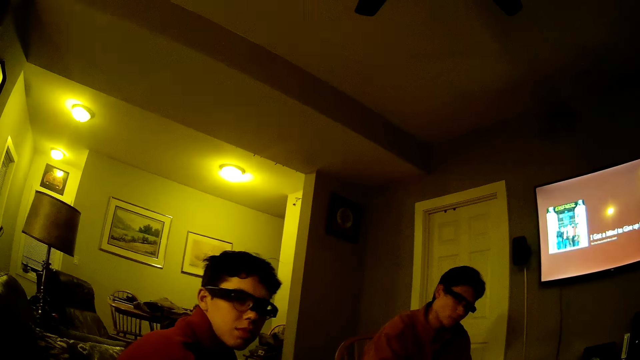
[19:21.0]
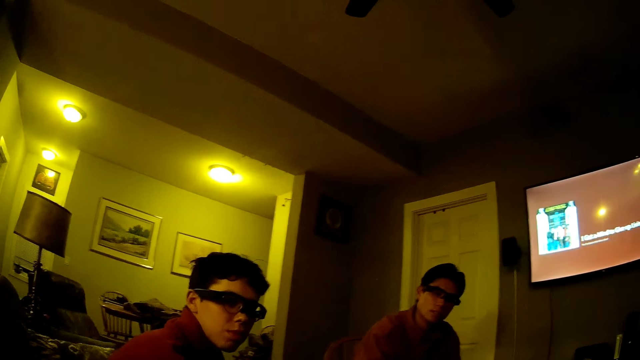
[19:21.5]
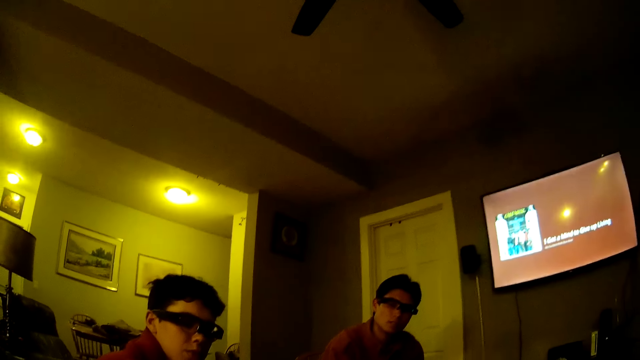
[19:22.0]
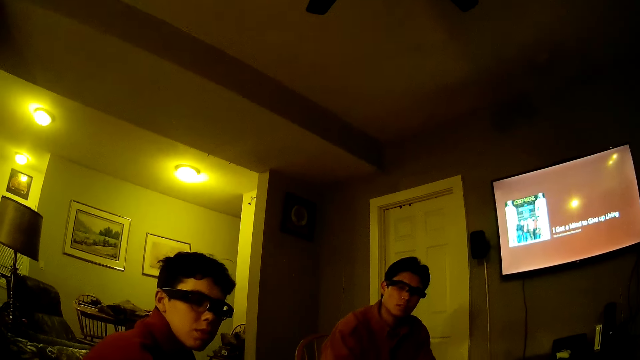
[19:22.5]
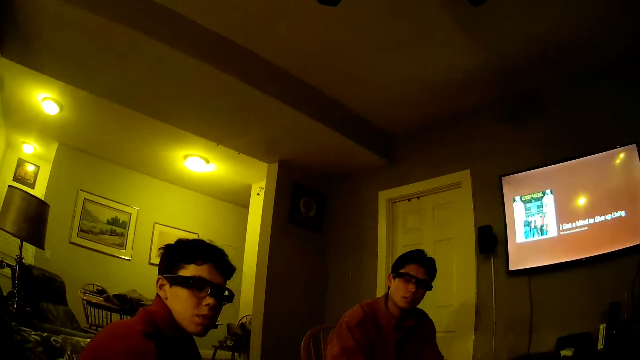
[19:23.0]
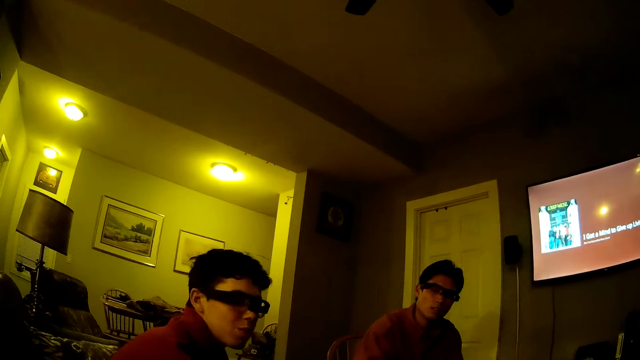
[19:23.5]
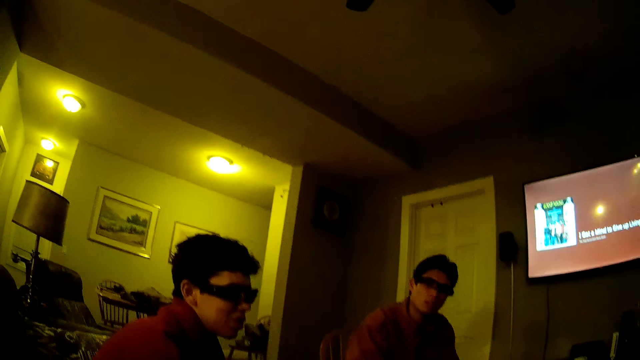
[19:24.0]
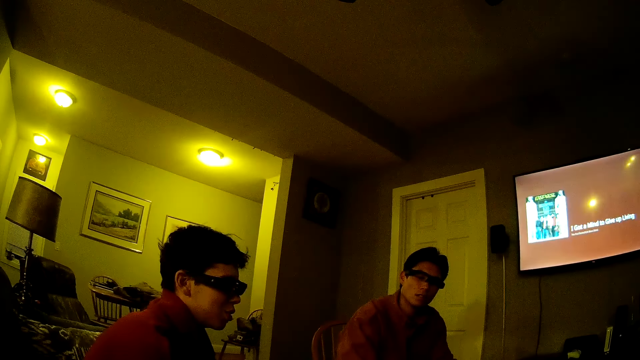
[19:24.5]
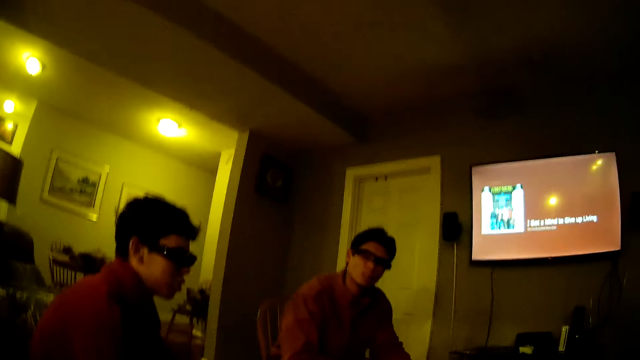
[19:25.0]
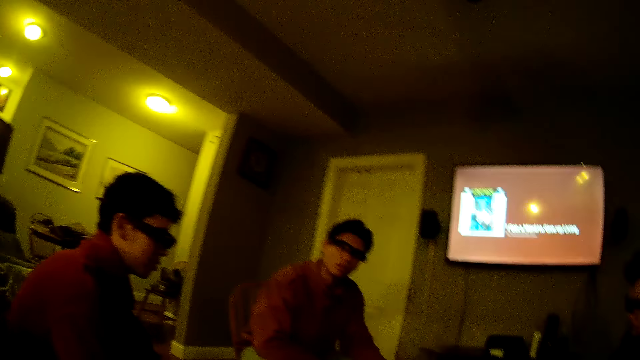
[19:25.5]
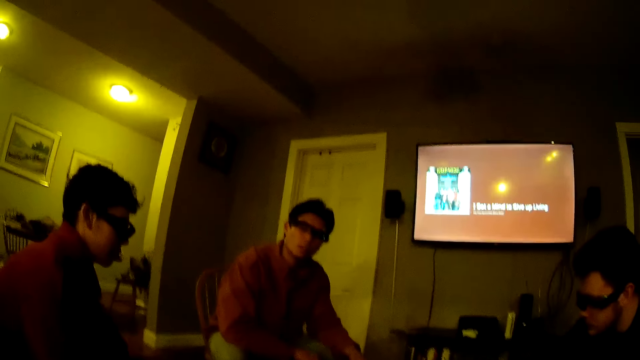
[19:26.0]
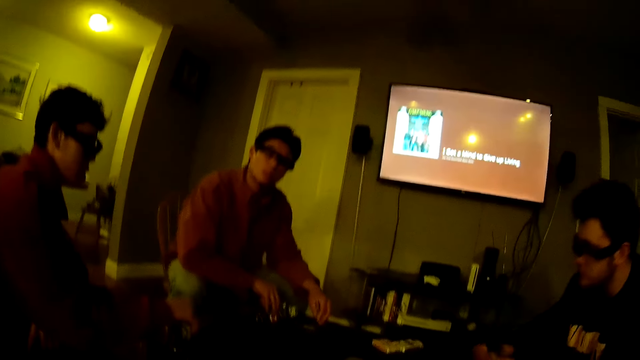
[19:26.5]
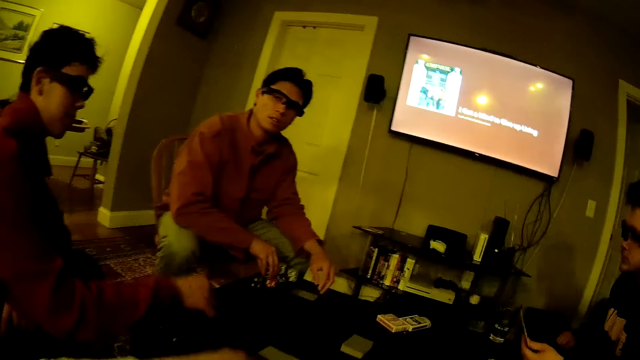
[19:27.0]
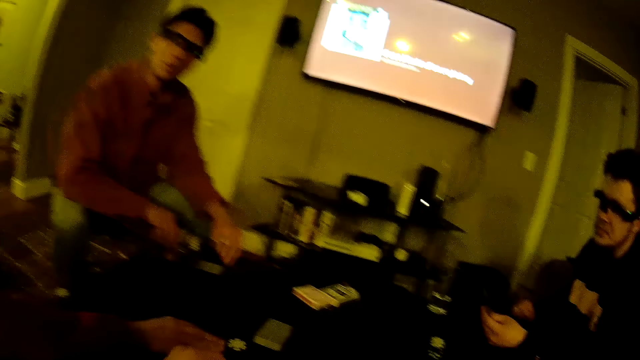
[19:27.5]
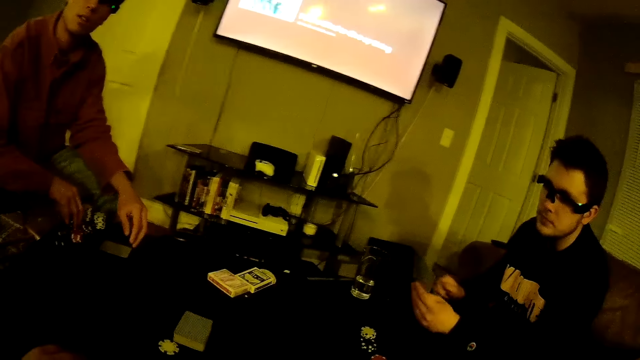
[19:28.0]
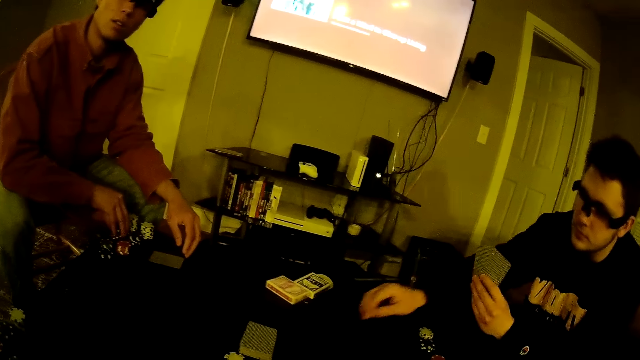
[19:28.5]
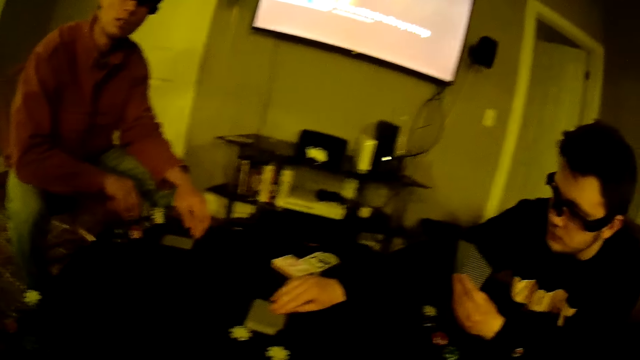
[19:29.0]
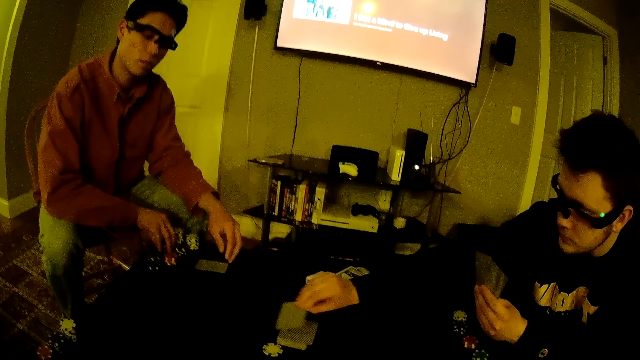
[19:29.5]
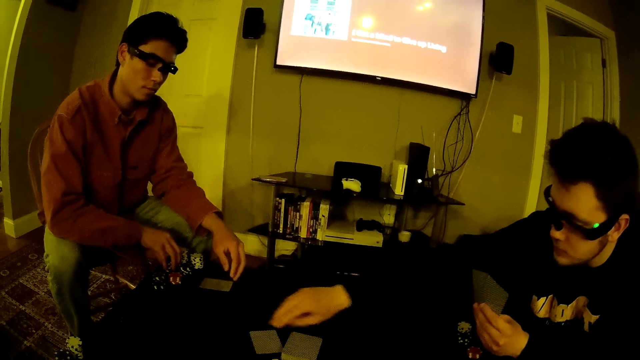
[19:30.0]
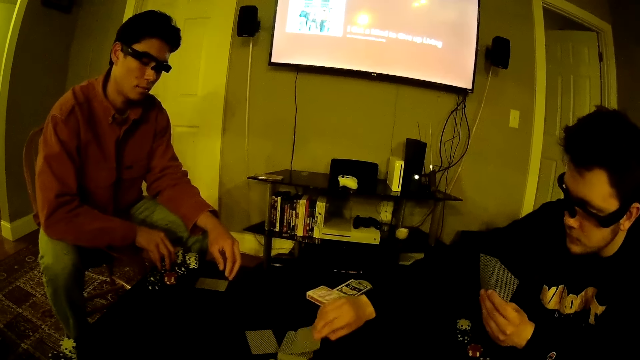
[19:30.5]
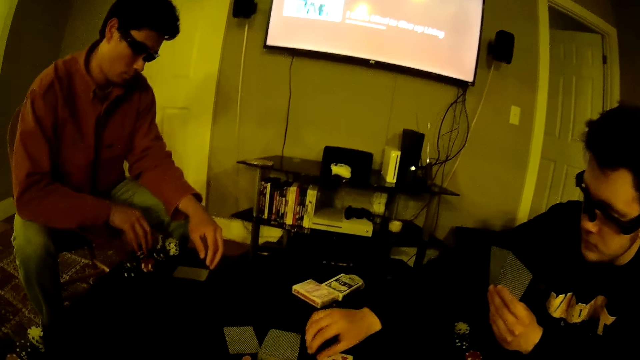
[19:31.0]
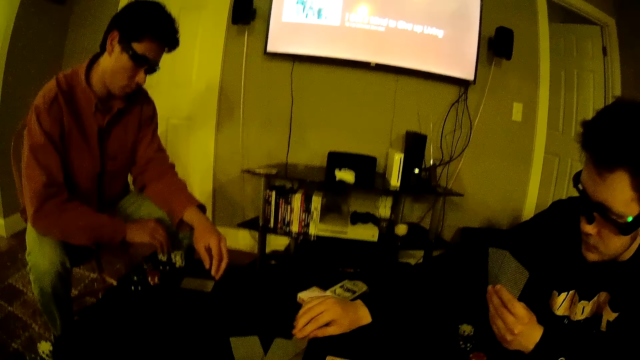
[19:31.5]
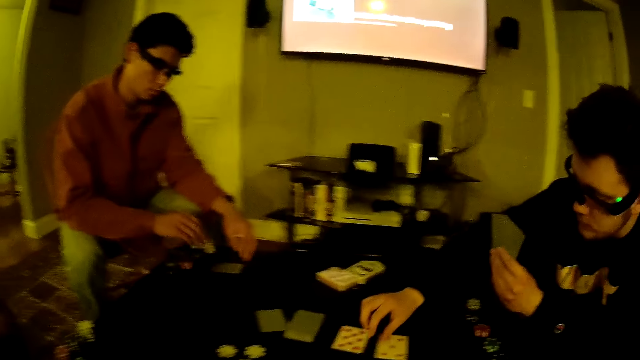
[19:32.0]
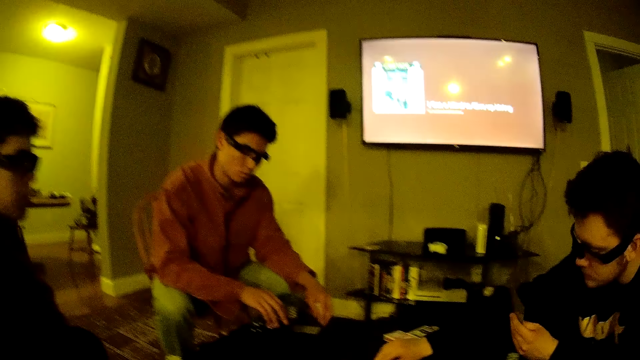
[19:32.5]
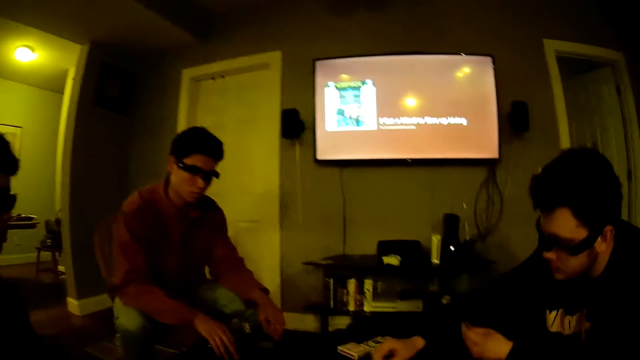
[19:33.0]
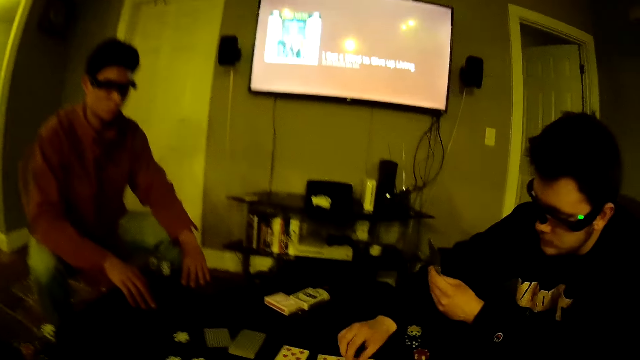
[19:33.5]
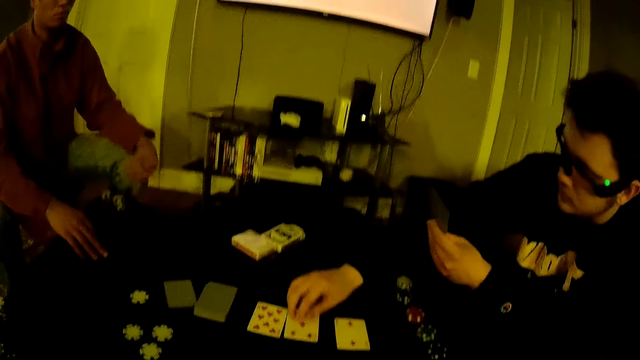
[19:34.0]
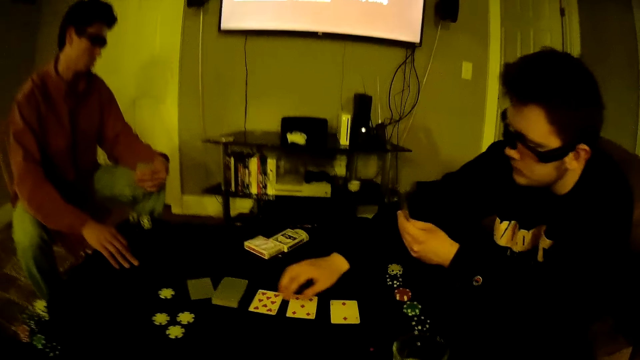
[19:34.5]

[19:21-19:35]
The camera wearer converses with three men. One man picks a poker chip from a pile of poker chips on the table with his right hand. Another man plays with the pile of poker chips on the table with his right hand. The first man drops the poker chip on the table with his right hand. The first man throws the cards on the table. A third man picks a card from a pile of cards on the table with his right hand. He drops the card on the table with his right hand. He picks a card from the pile of cards on the table with his right hand. He drops the card on the table with his right hand. He puts the cards on the ground. He picks a card from the pile of cards on the table with his right hand. He drops the card on the table with his right hand. The camera wearer converses with the men. The third man adjusts the cards on the table with his right hand.

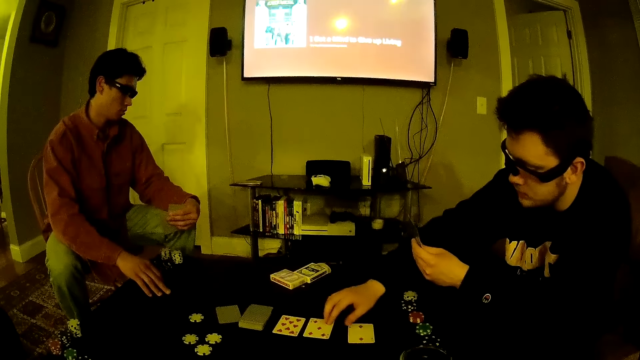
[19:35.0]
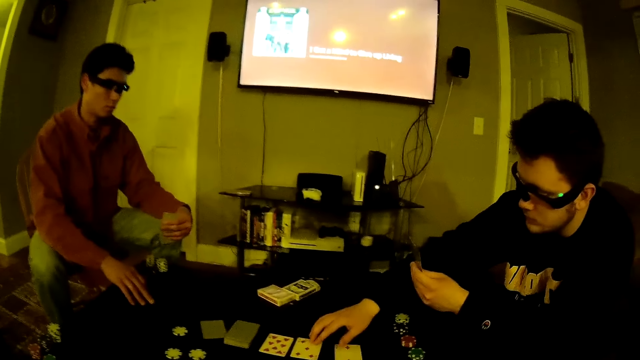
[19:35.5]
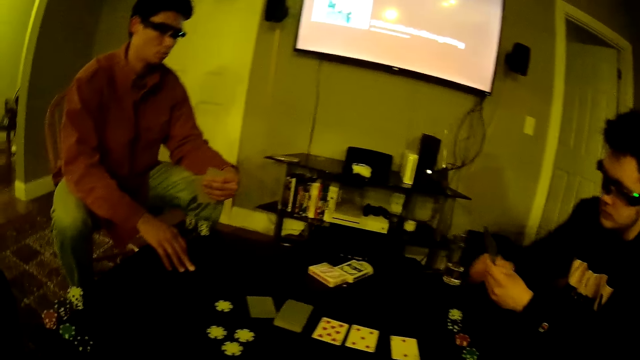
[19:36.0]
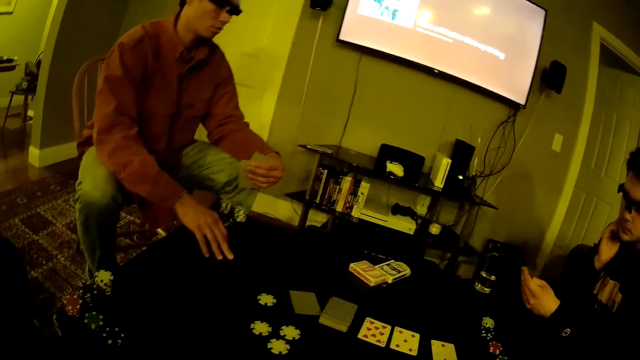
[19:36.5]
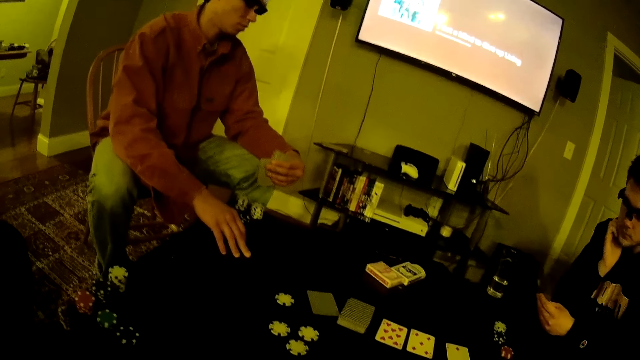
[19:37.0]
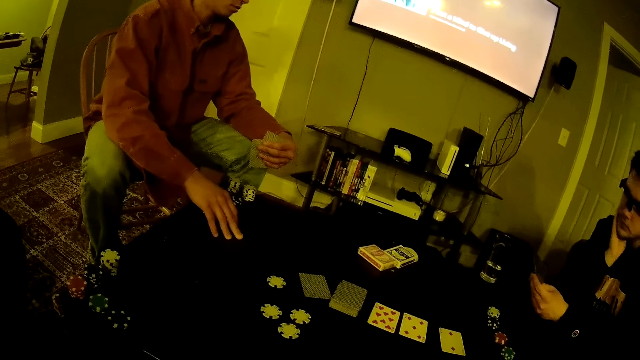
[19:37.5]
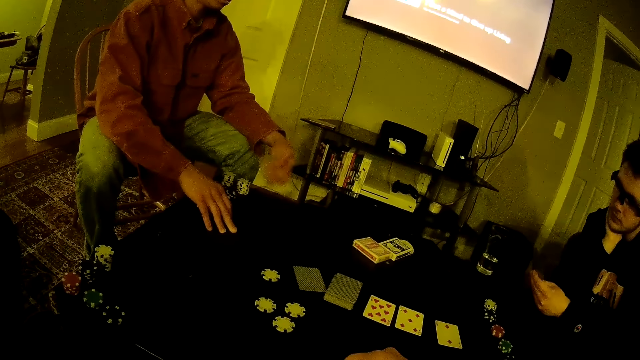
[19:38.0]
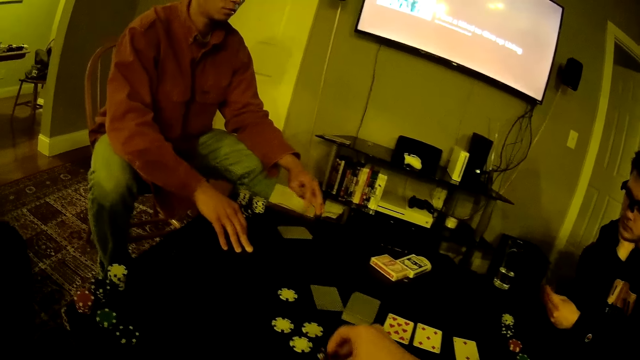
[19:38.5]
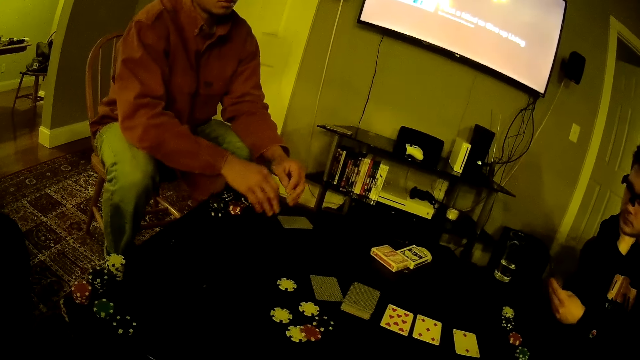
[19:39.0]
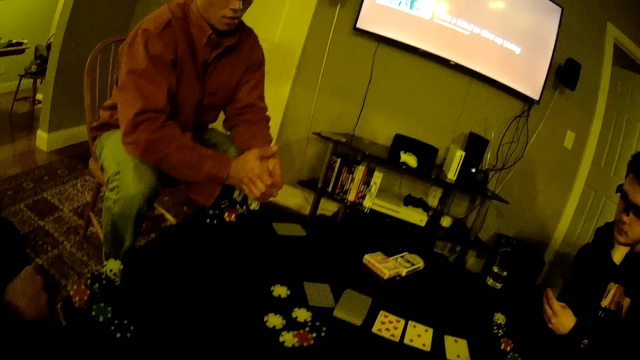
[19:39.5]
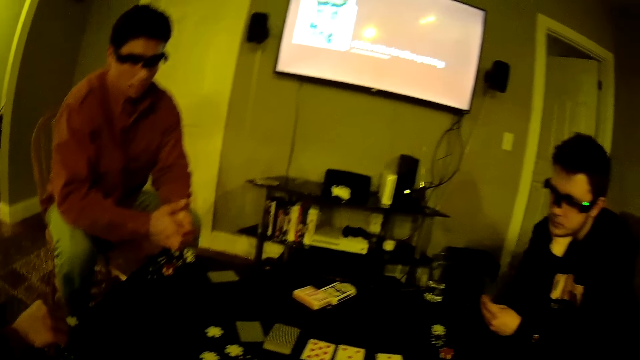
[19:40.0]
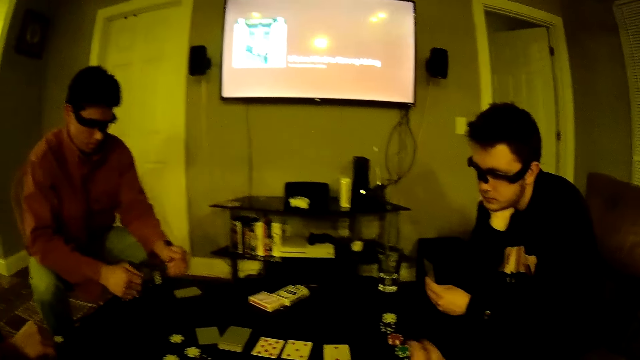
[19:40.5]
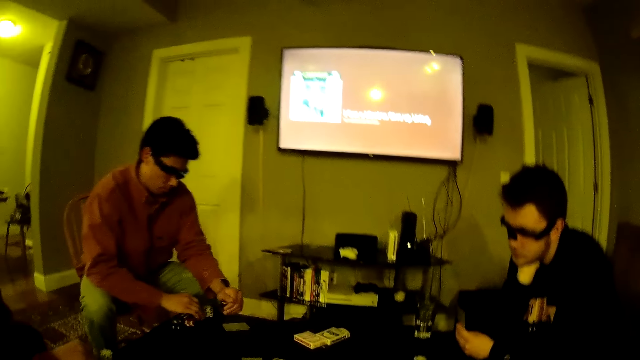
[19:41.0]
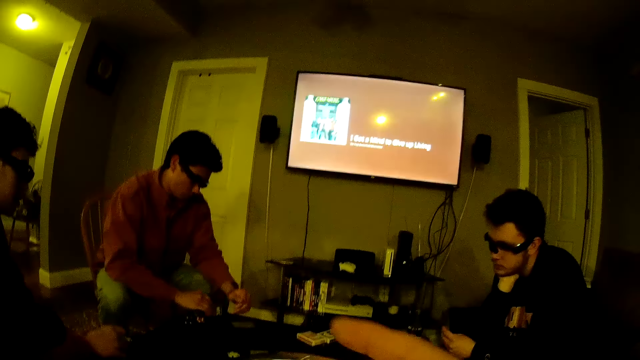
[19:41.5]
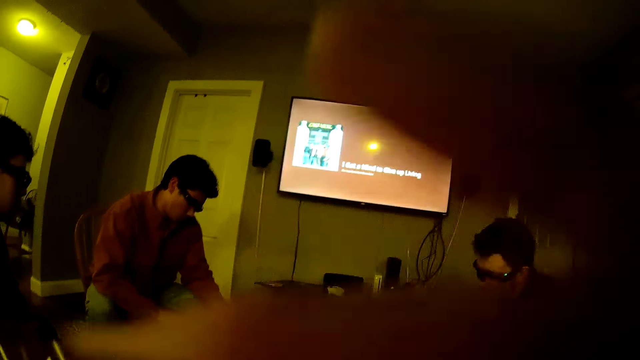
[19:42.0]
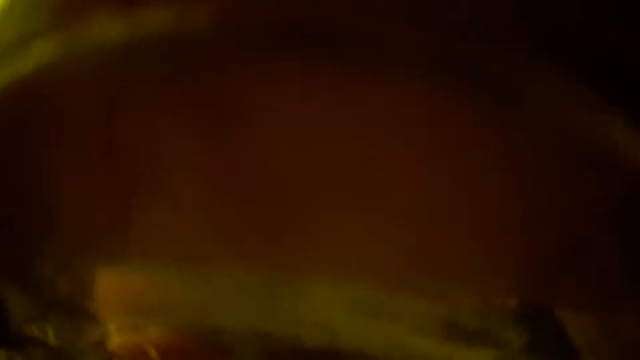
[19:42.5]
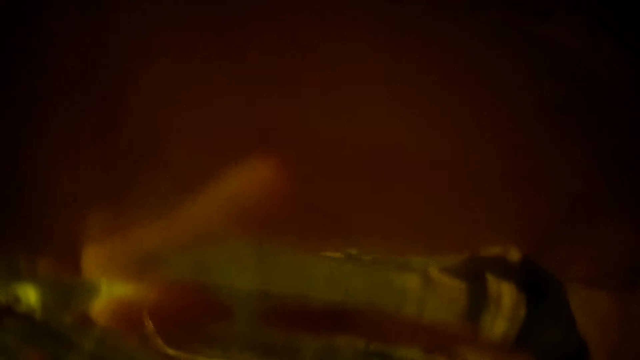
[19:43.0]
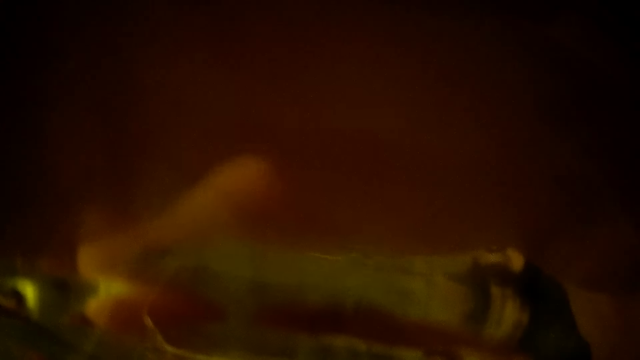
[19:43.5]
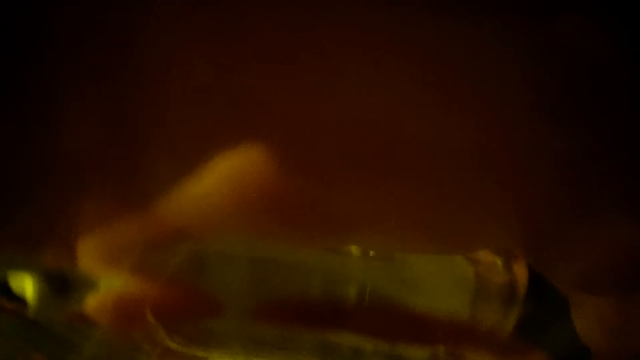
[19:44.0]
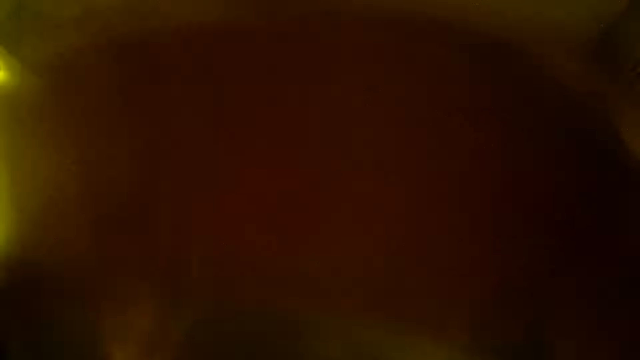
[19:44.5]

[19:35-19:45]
A man drops a card on the table with his left hand. The camera wearer throws two poker chips on the table with his right hand. He throws a card on the table. He picks a cup from the table with his right hand. He fixes the camera.
